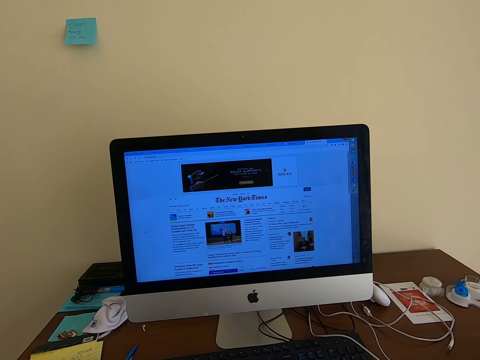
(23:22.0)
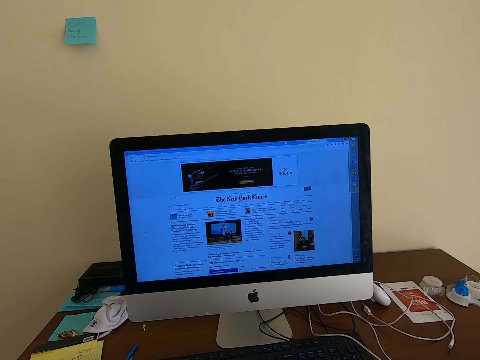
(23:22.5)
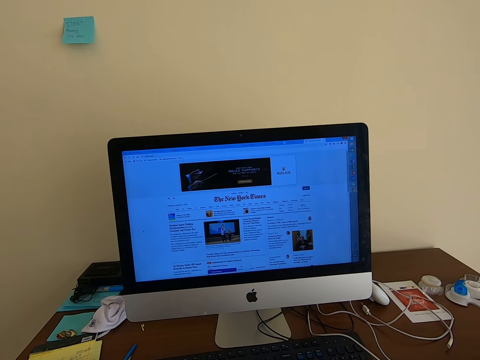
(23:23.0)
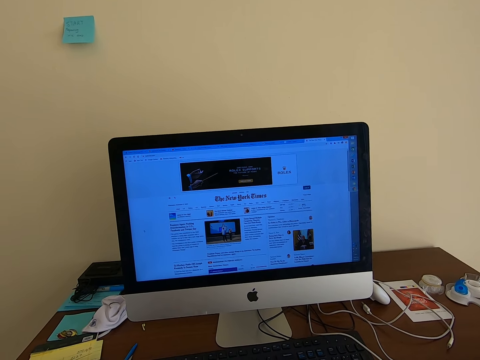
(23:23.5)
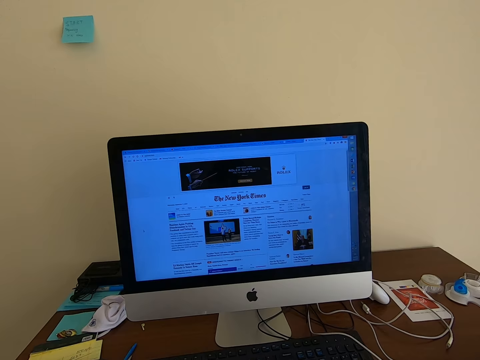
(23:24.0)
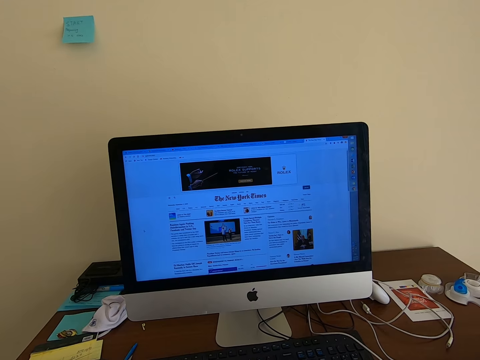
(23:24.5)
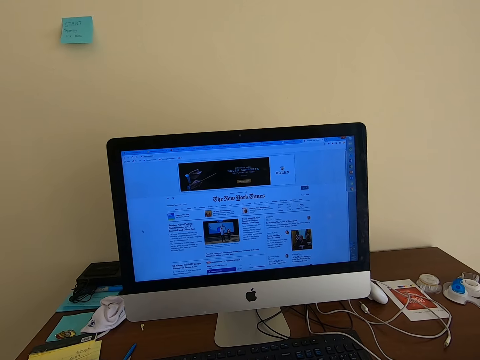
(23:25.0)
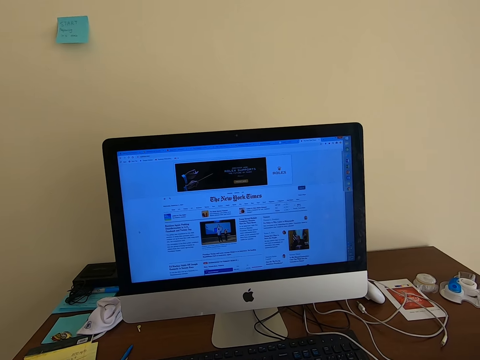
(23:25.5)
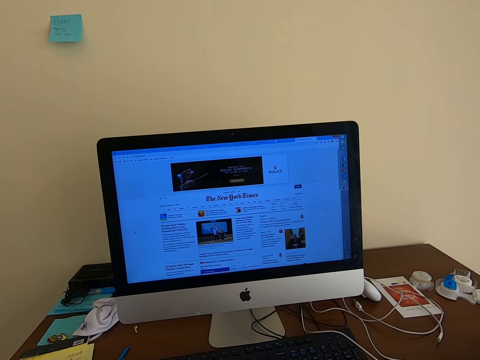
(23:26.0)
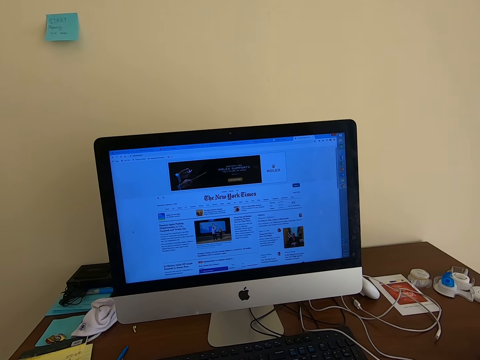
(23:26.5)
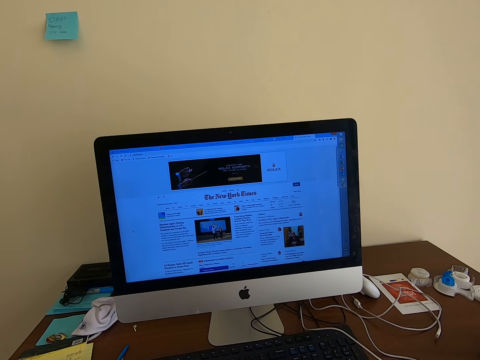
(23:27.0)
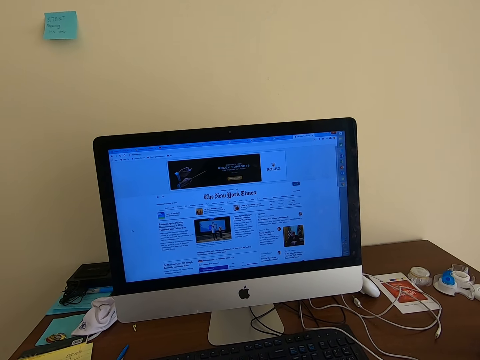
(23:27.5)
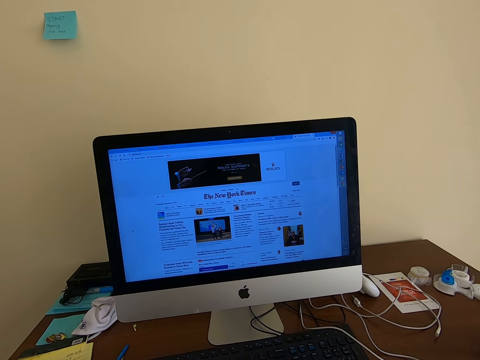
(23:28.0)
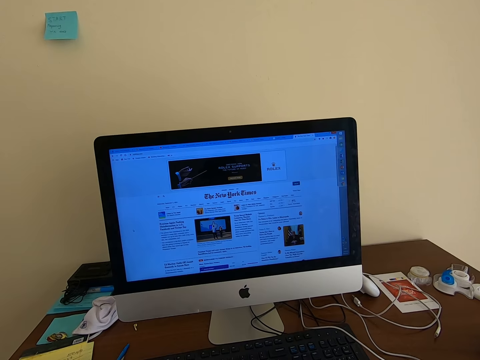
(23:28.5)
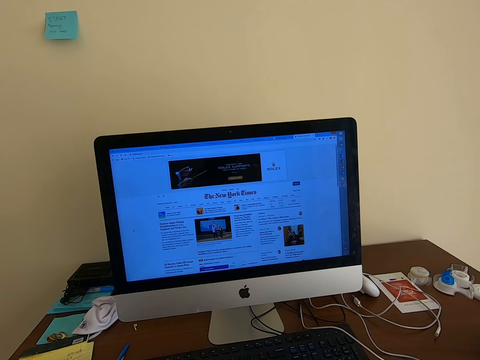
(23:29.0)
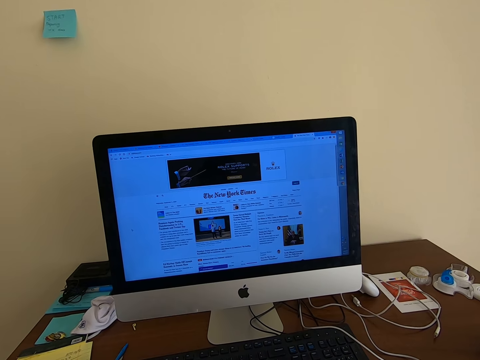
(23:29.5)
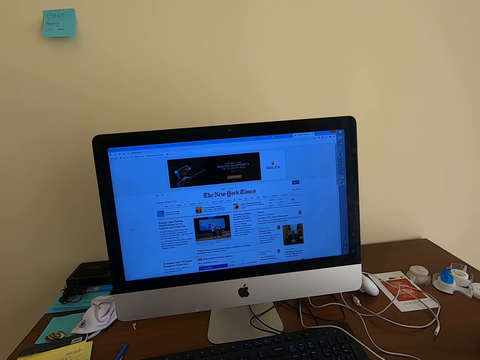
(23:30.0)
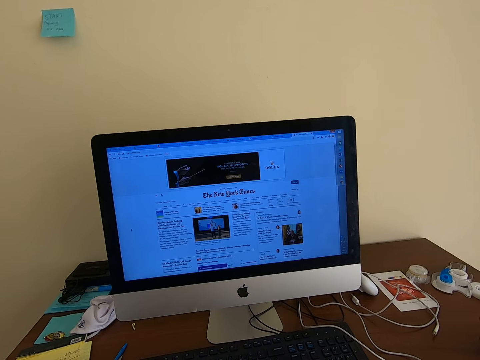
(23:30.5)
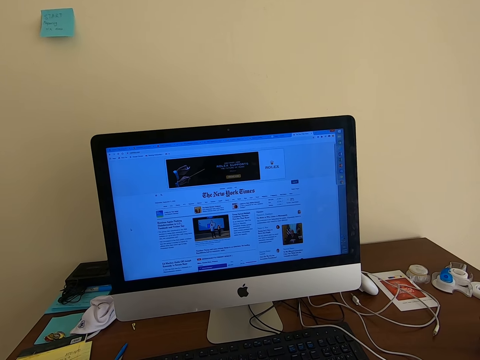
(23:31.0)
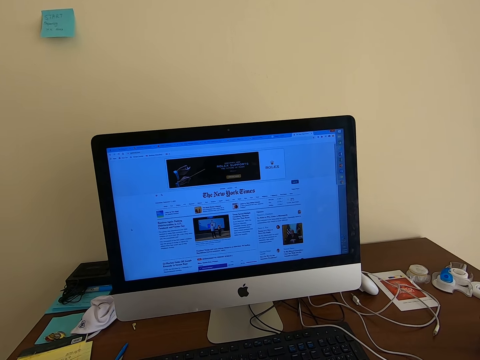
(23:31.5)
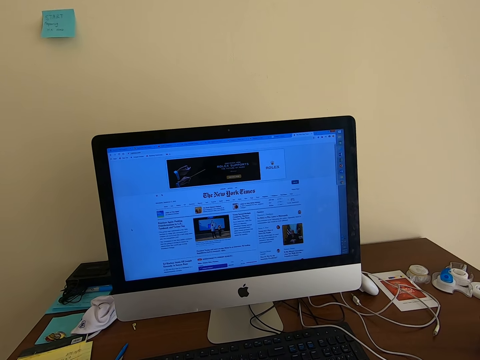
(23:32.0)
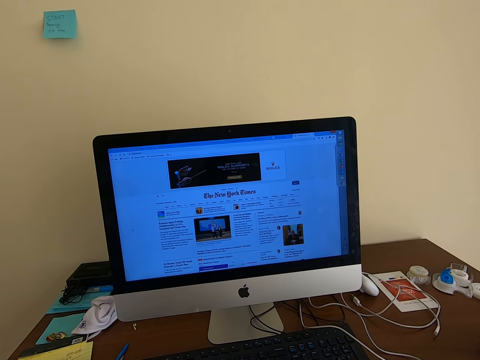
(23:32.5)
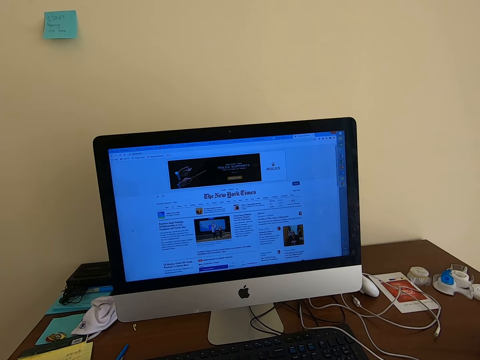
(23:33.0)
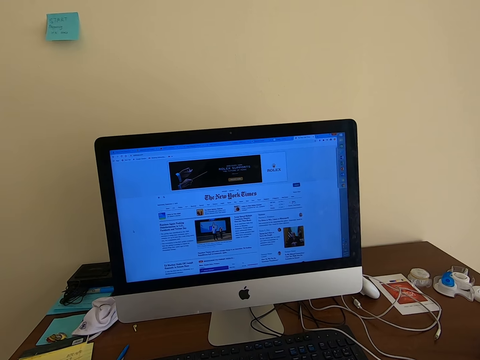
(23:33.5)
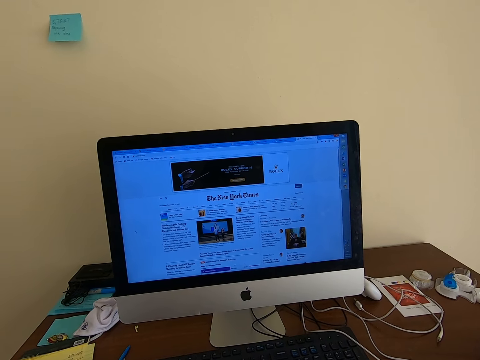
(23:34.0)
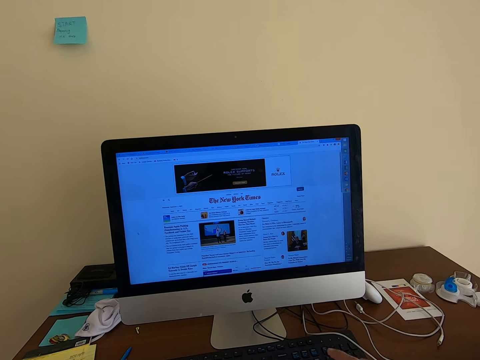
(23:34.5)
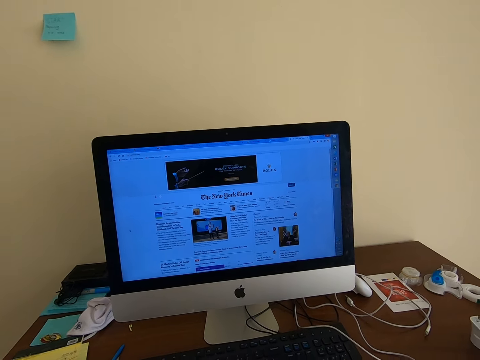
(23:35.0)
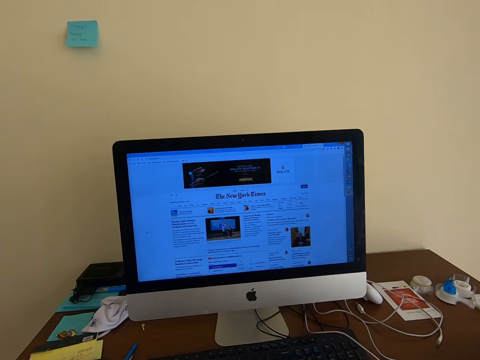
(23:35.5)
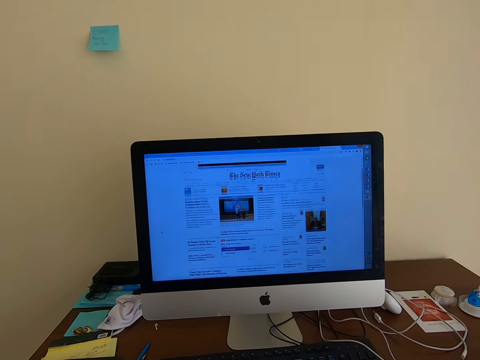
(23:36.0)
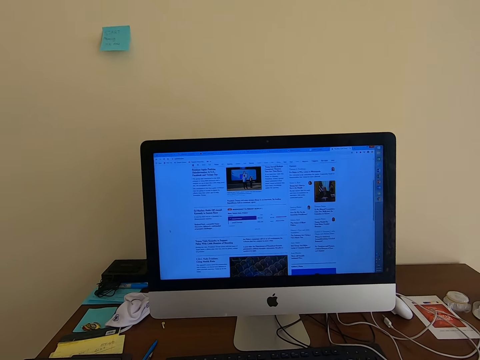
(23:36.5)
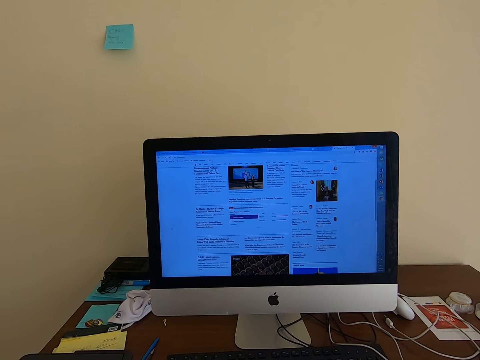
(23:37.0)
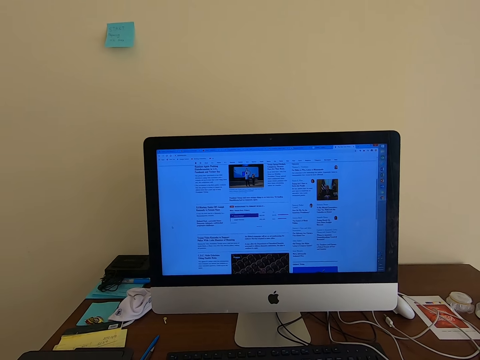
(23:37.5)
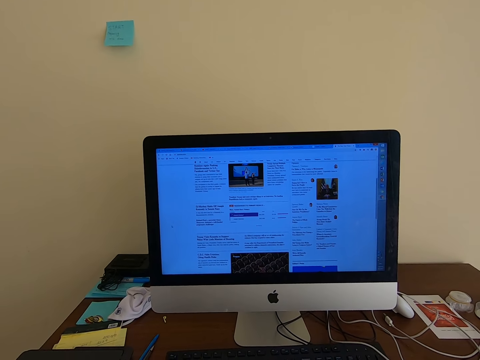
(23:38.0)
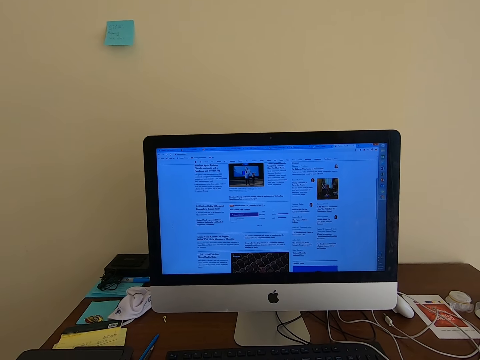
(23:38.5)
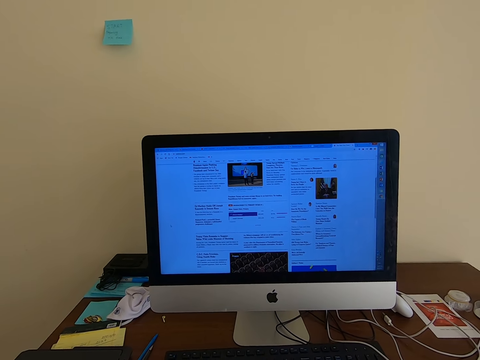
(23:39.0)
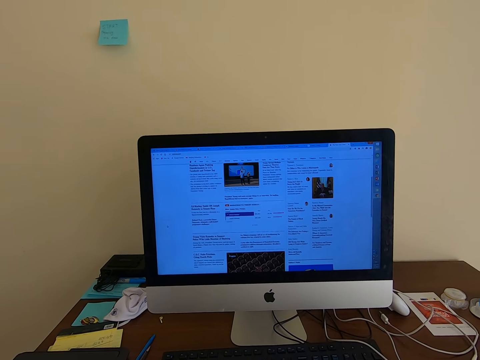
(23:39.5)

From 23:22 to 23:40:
The camera wearer gazes at the screen. They gaze at the screen again. They scroll the mouse.

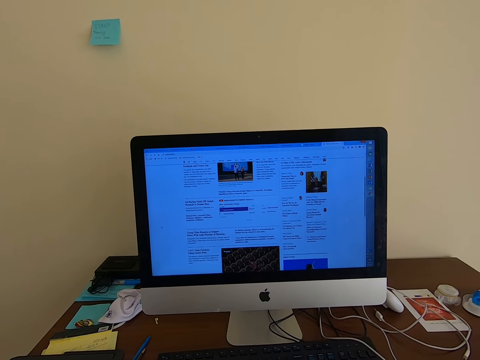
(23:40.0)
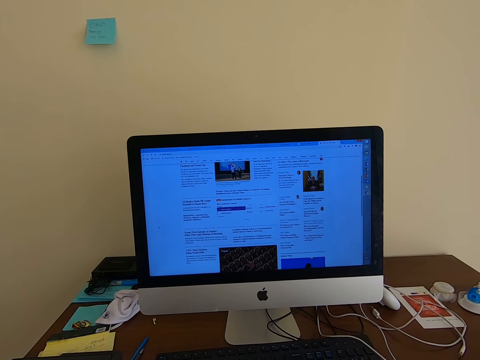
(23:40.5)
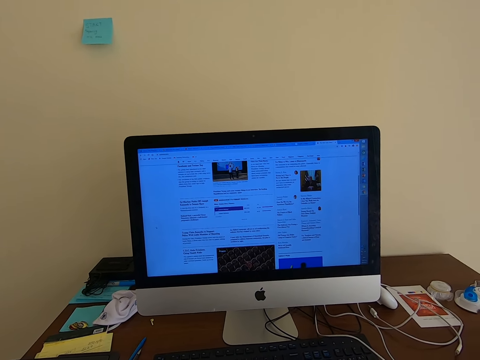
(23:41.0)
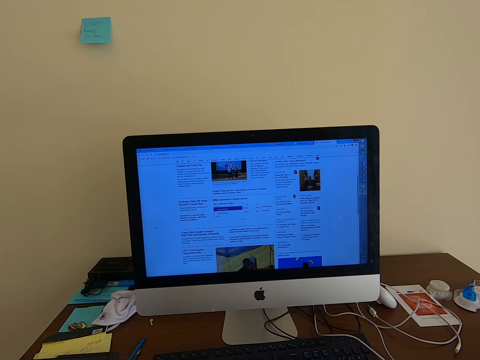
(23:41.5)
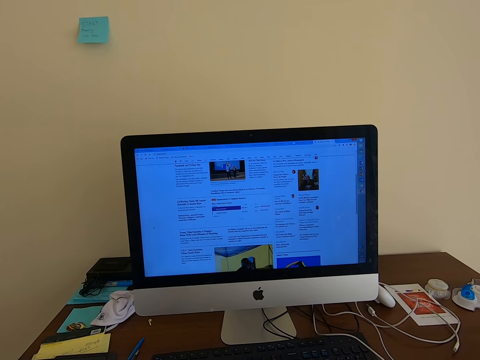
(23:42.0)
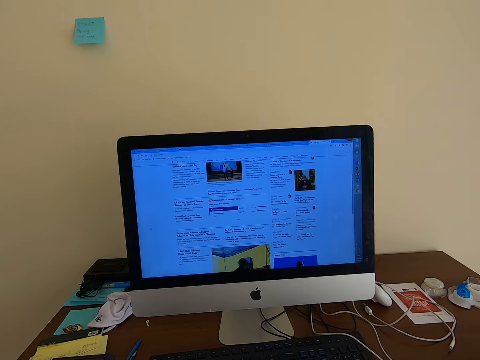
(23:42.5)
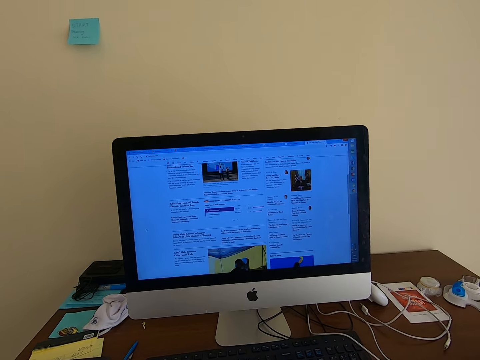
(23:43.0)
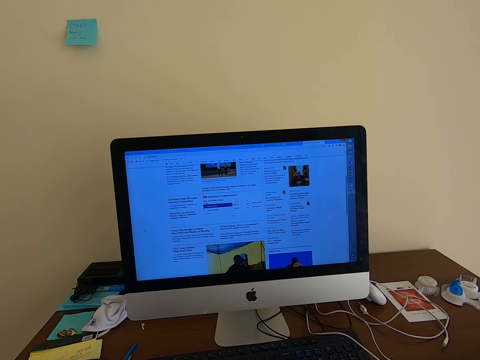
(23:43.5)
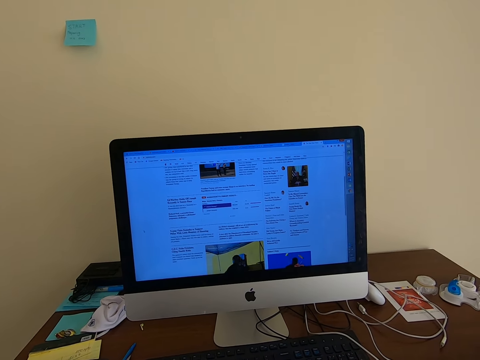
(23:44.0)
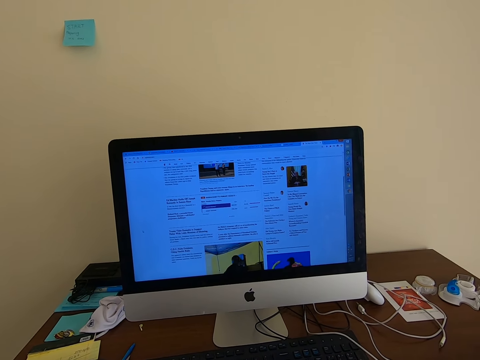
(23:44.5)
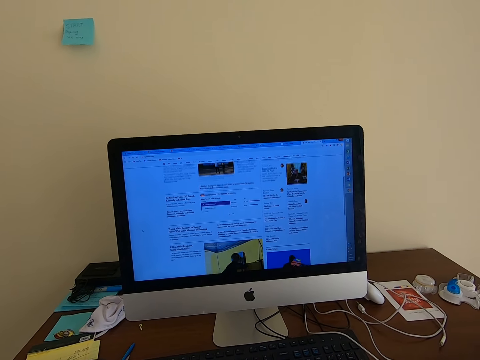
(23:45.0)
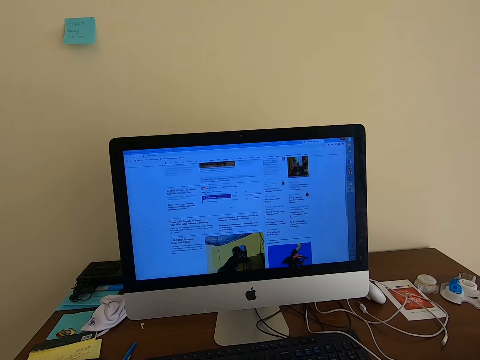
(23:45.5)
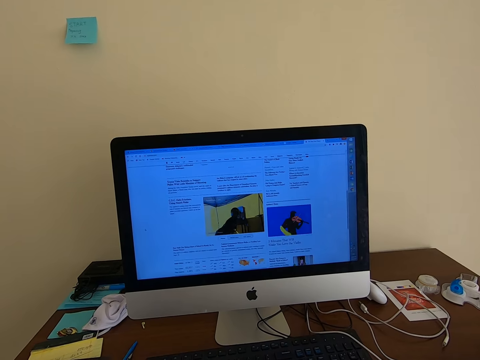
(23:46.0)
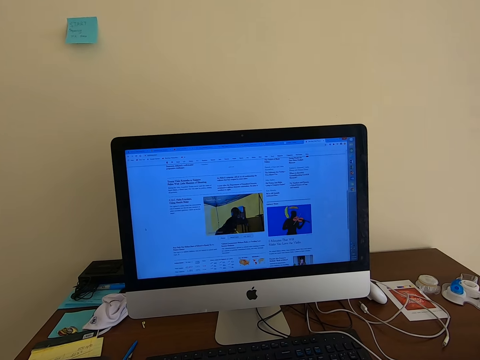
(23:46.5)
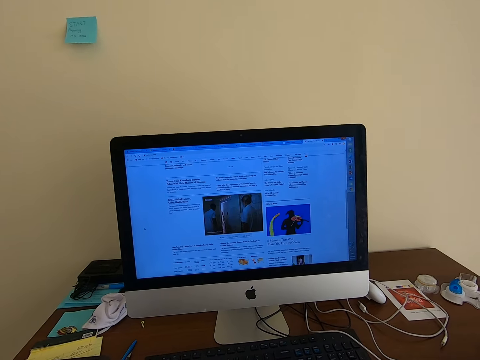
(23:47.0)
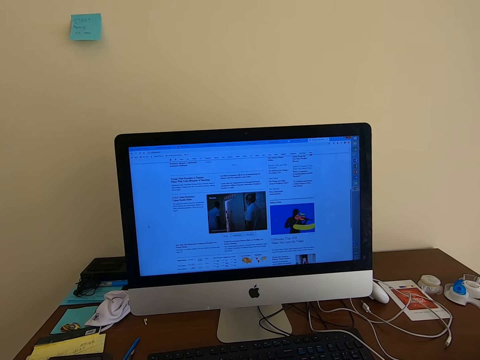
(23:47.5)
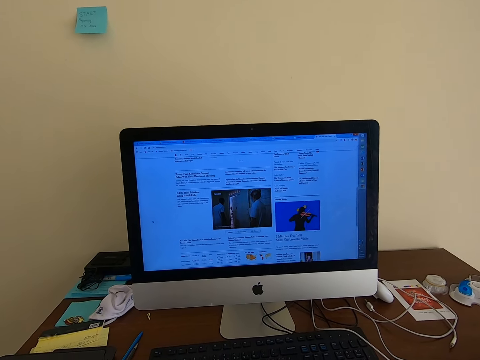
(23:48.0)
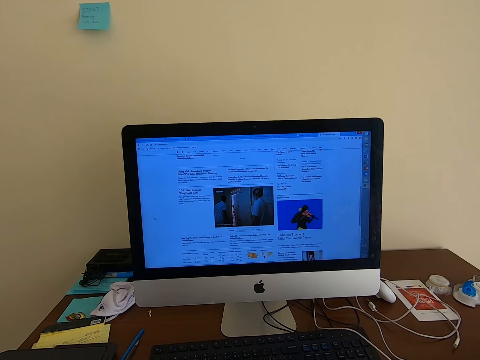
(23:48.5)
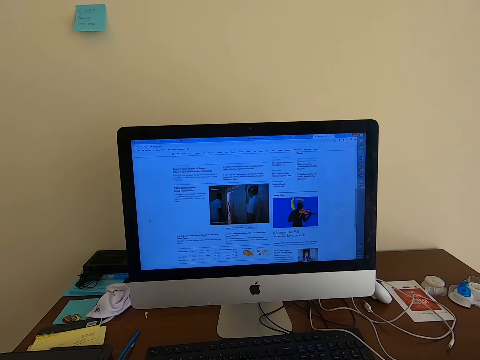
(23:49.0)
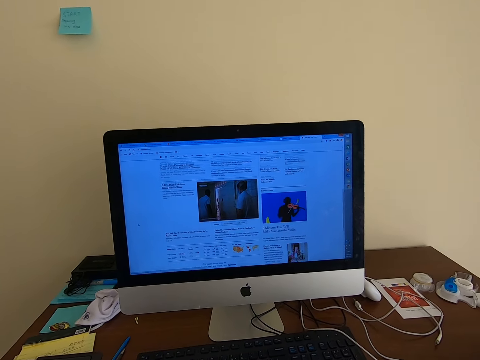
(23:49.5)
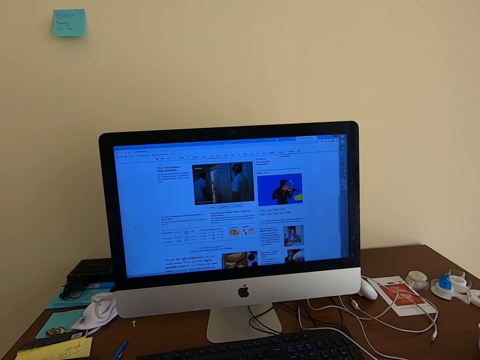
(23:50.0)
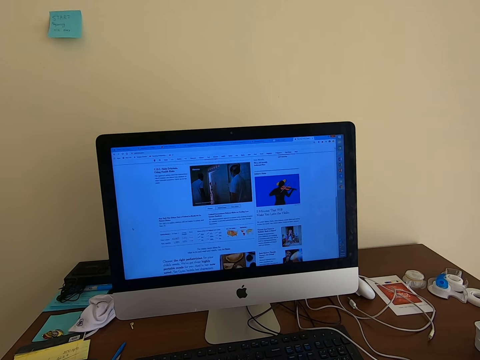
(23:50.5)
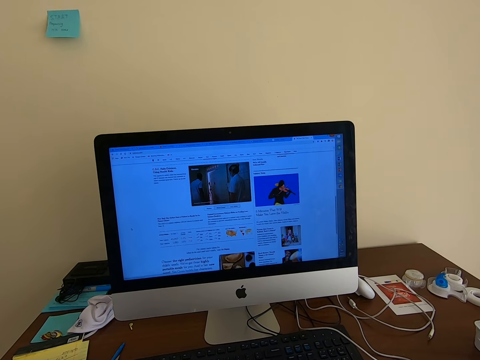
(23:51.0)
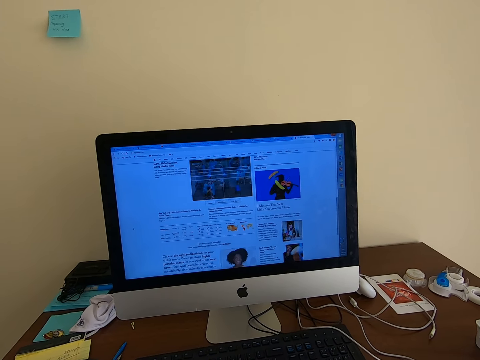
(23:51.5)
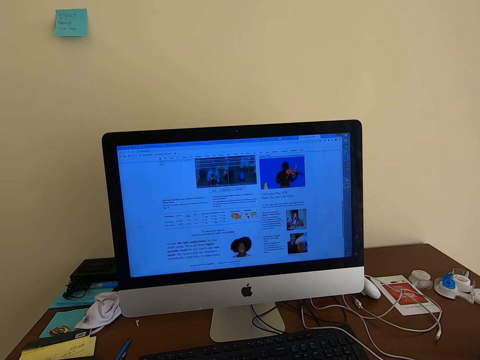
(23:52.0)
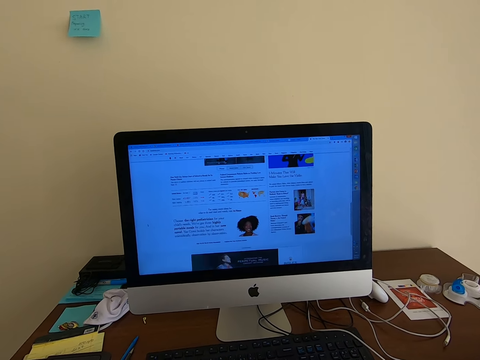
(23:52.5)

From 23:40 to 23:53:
The camera wearer gazes at the screen. They scroll the mouse. They scroll the mouse again.
